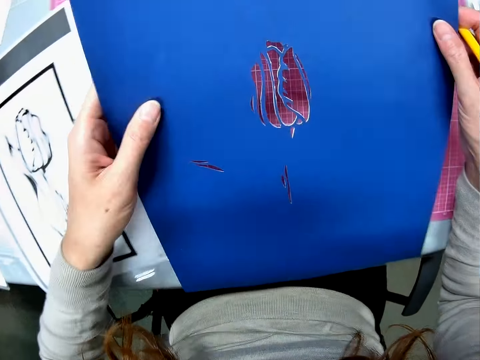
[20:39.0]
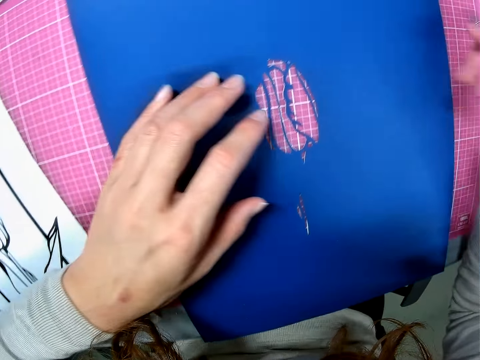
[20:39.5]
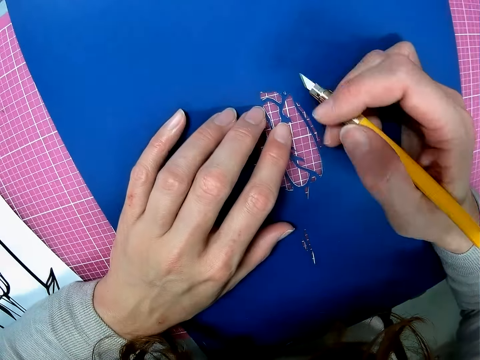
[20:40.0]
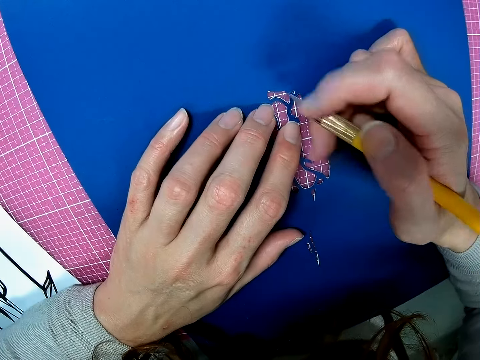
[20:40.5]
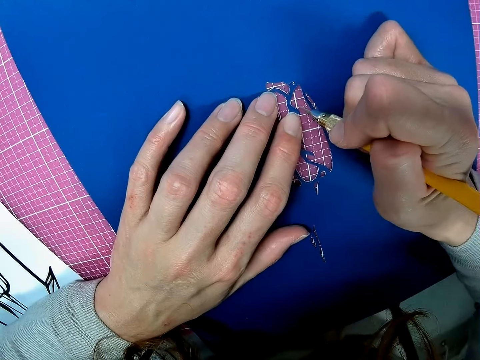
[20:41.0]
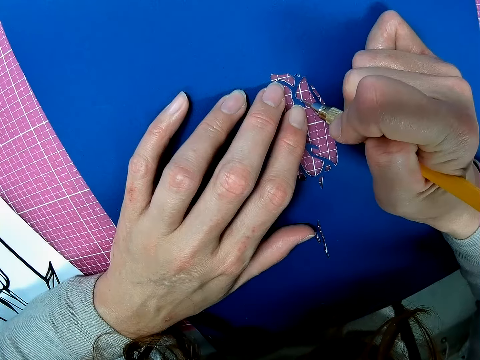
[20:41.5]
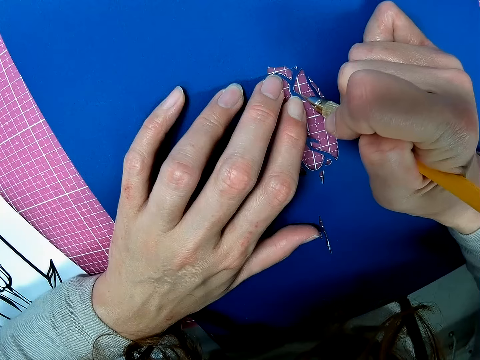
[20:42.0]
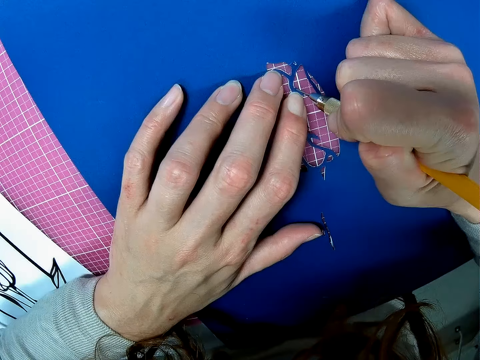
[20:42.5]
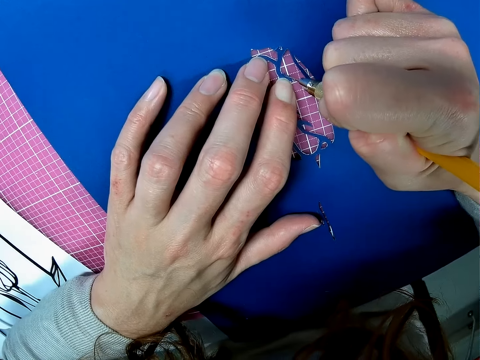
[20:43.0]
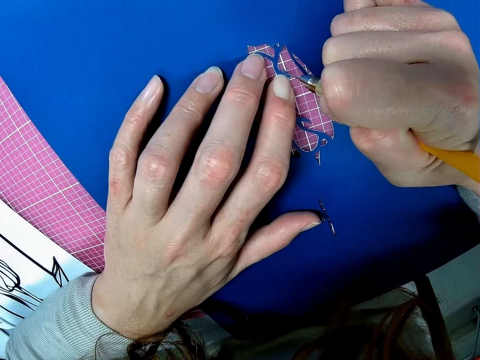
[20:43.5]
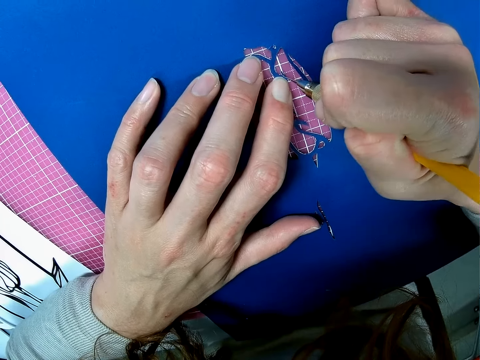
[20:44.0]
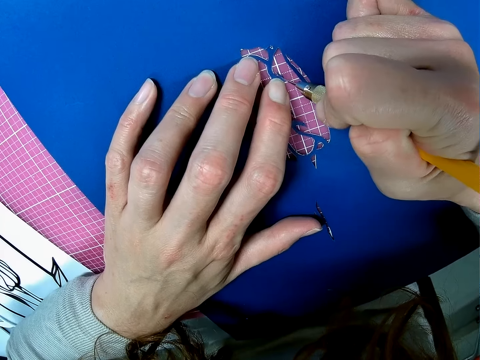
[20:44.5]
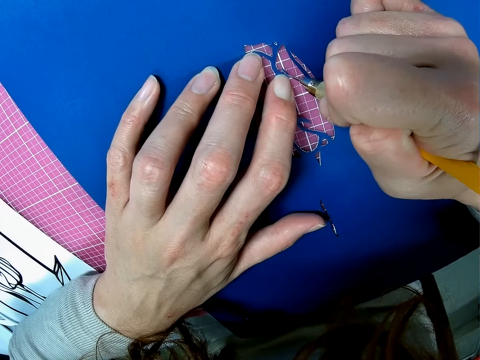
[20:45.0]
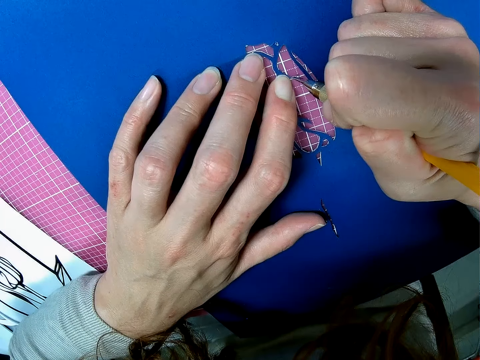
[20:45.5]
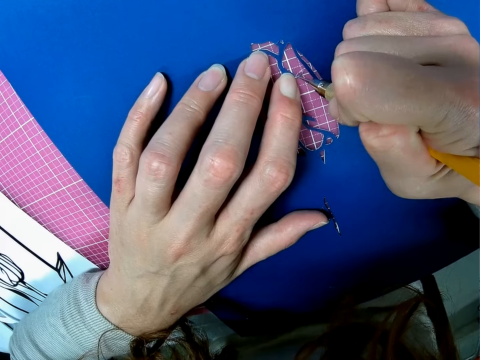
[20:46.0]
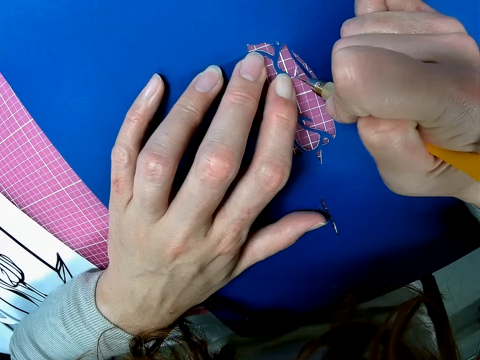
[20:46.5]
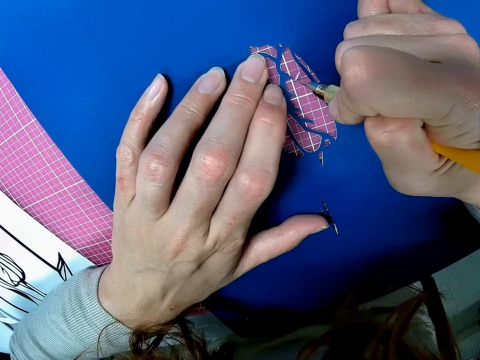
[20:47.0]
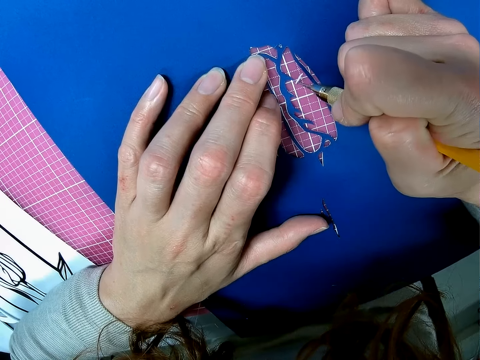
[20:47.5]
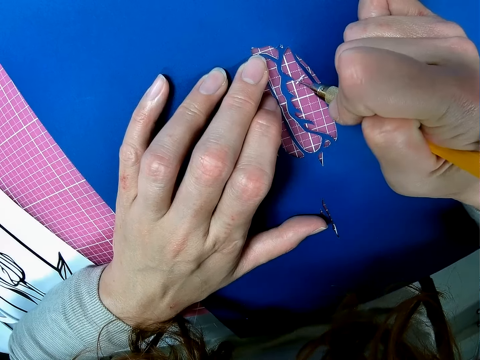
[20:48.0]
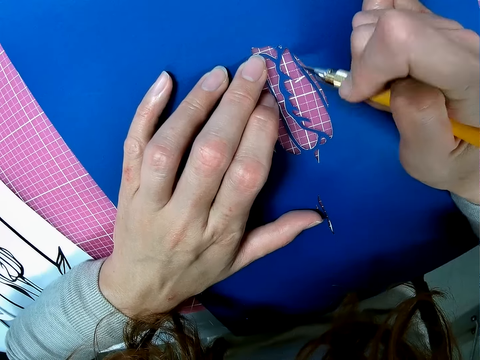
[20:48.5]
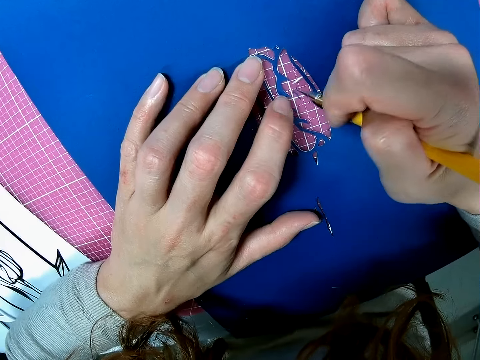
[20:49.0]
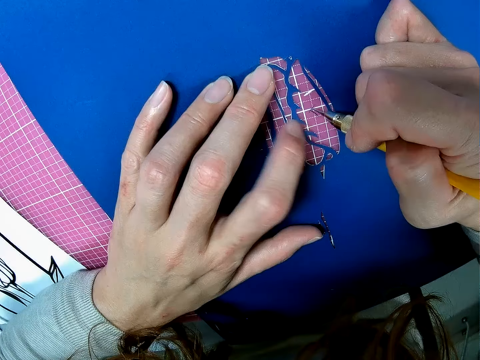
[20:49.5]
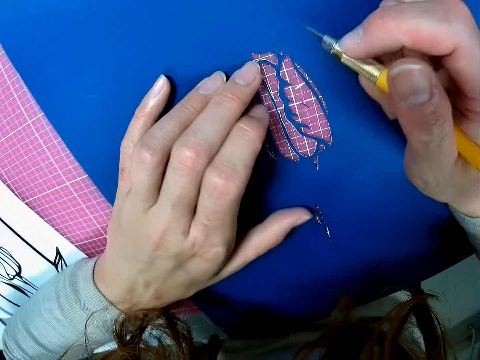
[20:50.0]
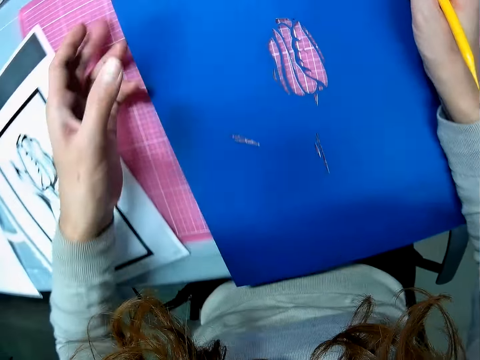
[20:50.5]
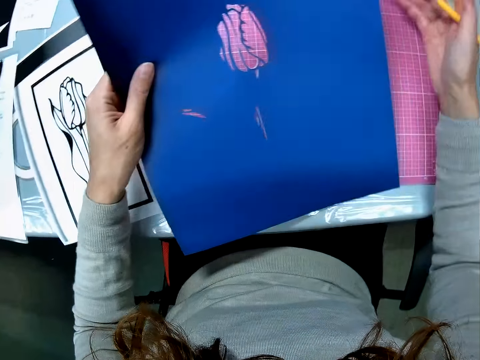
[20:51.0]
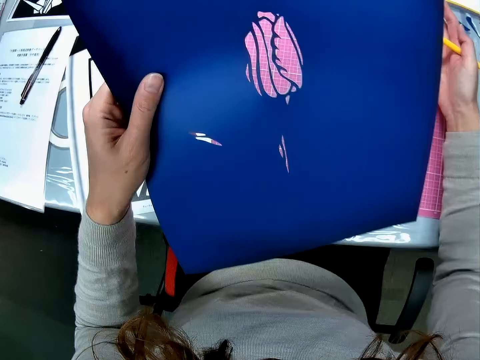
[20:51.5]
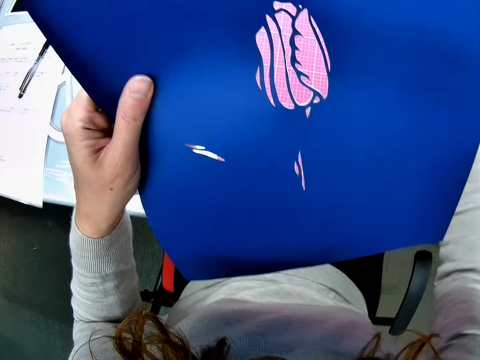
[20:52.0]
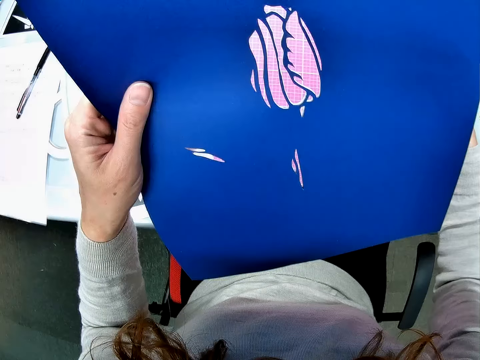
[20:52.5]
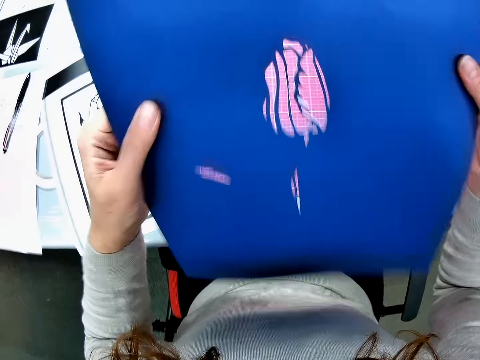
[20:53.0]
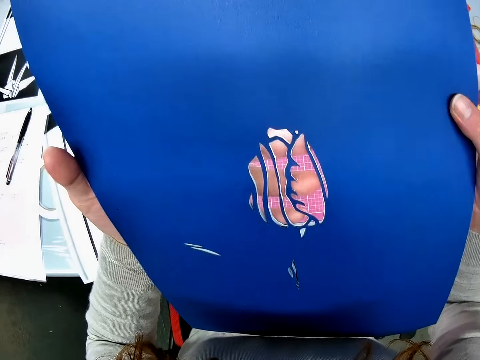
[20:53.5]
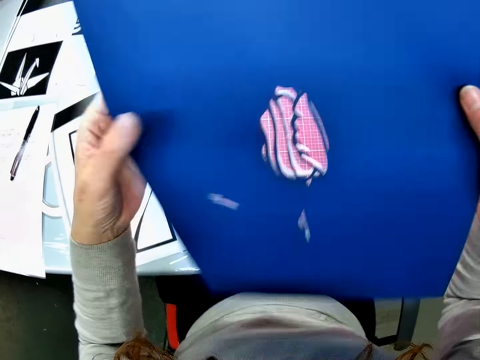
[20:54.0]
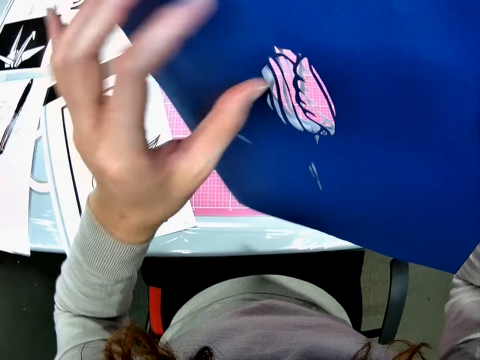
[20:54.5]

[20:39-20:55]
The camera wearer turns the paperboard. She places the paper on the table. She cuts the paperboard using the scalpel. She takes the paperboard. She holds the paper in her hands and looks at the paperboard.

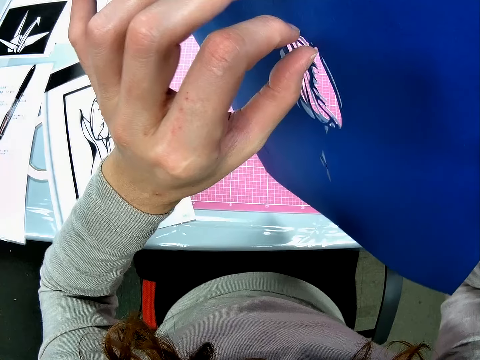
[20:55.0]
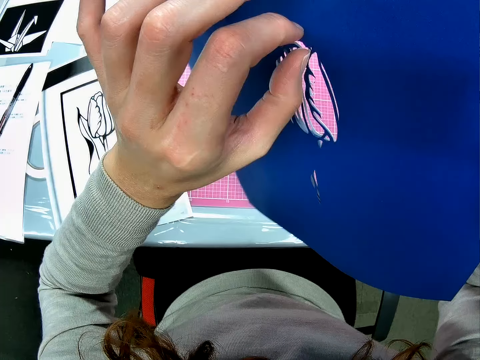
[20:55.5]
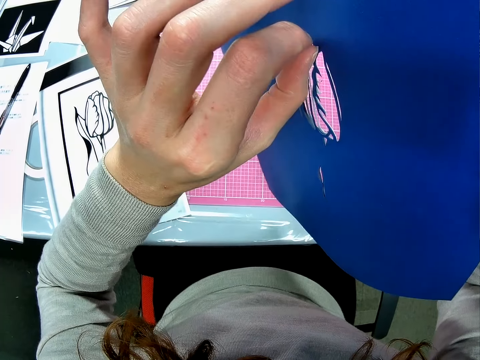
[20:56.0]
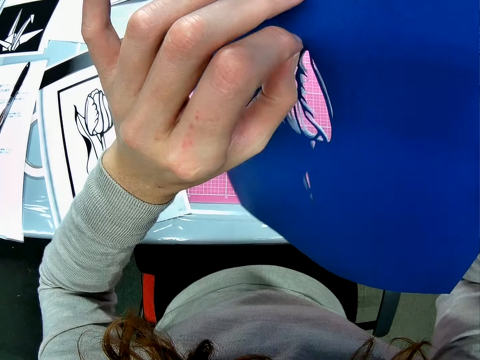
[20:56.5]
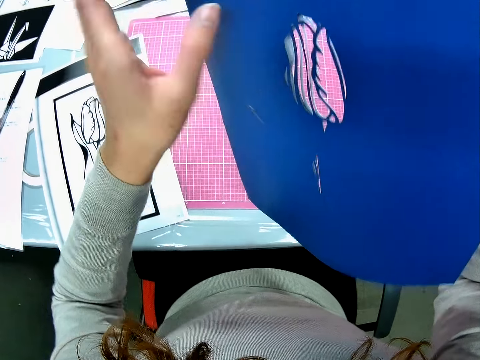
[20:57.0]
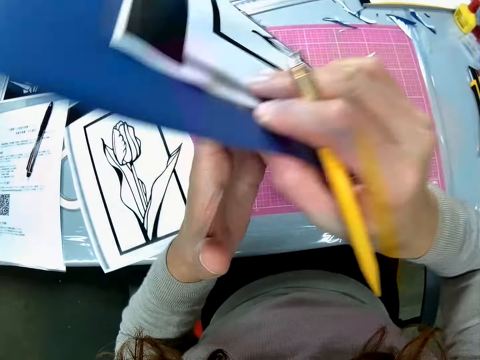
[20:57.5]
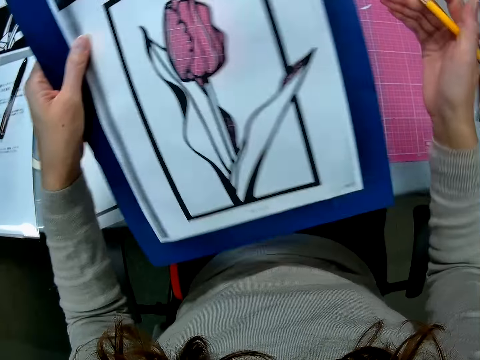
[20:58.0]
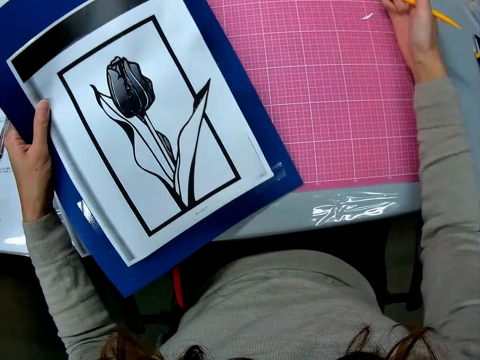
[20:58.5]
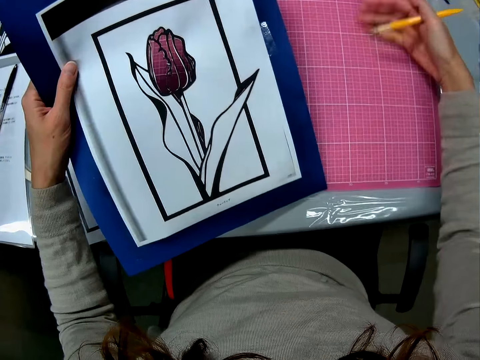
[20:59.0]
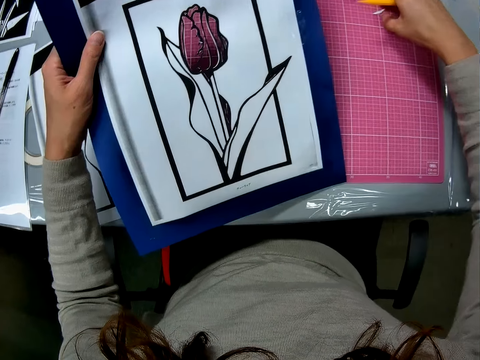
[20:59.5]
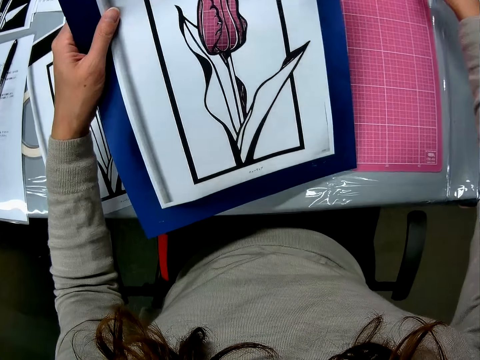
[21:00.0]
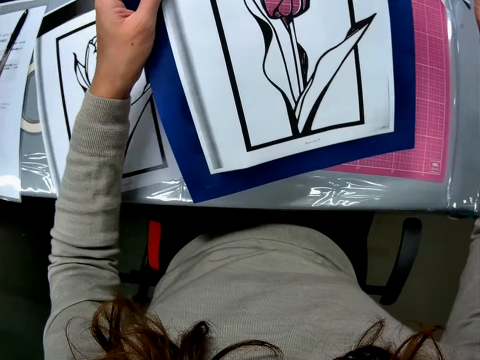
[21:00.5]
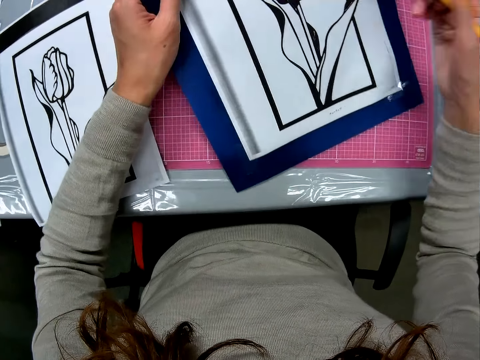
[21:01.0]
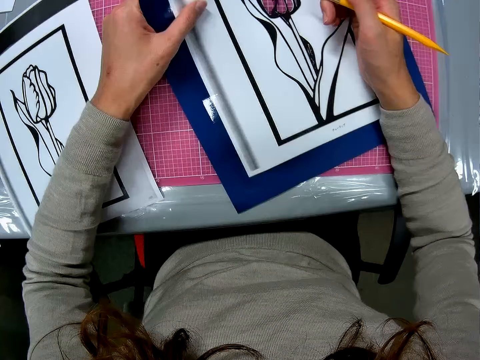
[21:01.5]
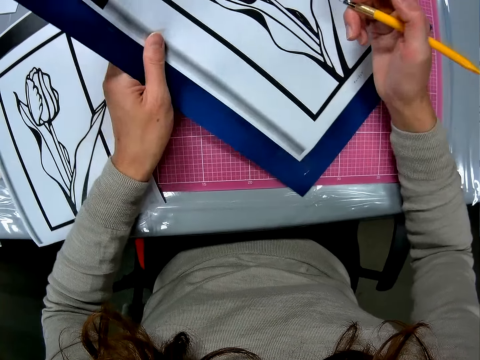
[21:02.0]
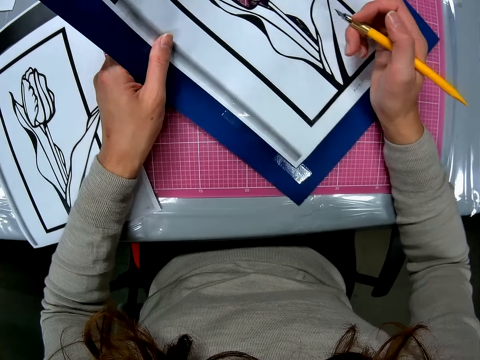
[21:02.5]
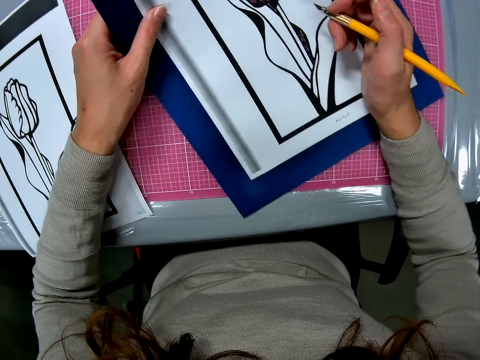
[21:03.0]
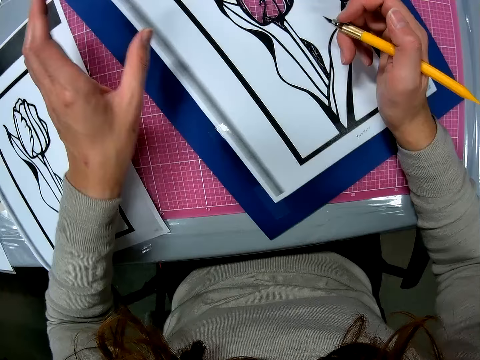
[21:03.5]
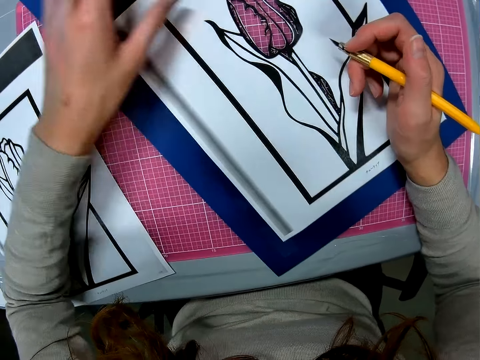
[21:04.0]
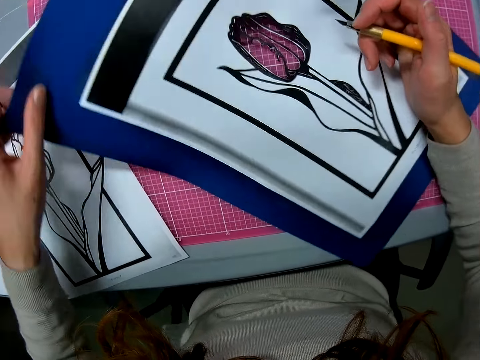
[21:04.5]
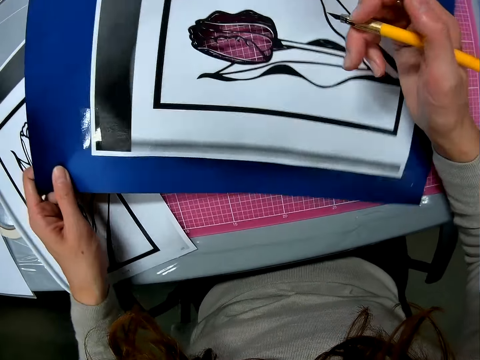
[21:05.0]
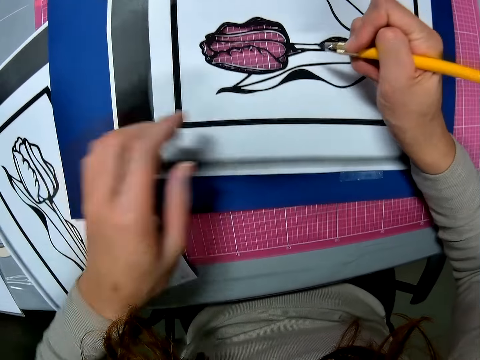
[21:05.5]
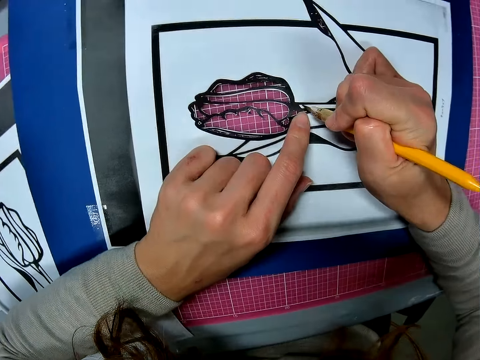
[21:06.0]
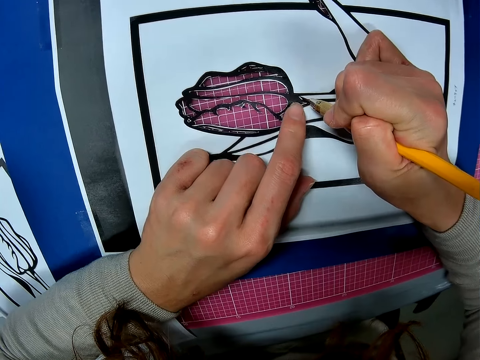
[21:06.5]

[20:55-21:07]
The camera wearer removes the piece of paper with her hand. She turns the paper in her hands. She cleans the table or cutting board with her hands. She puts down the paperboard. She rotates the paperboard. She adjusts the paper on the table.
